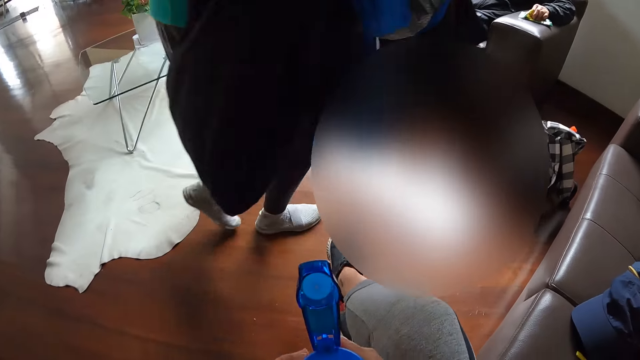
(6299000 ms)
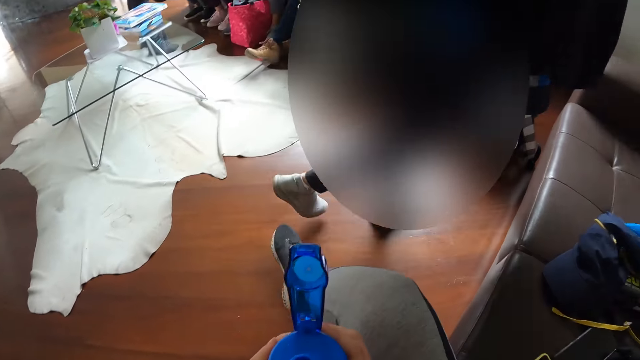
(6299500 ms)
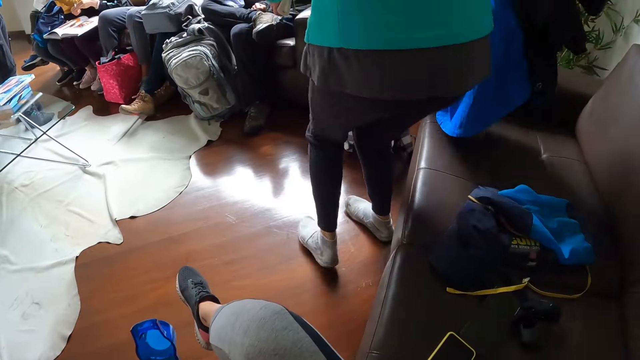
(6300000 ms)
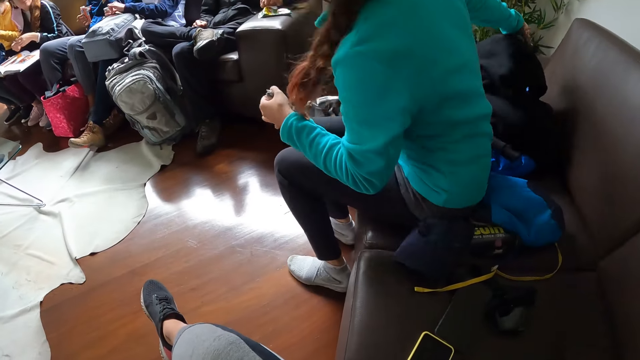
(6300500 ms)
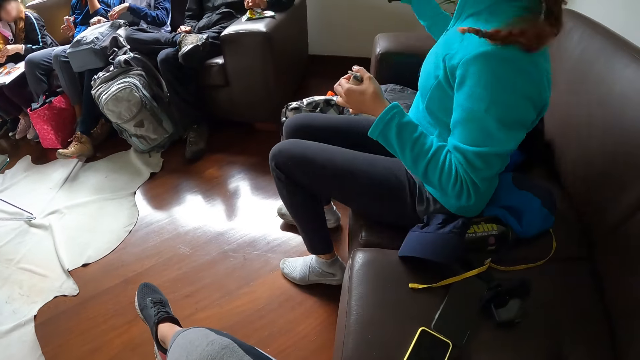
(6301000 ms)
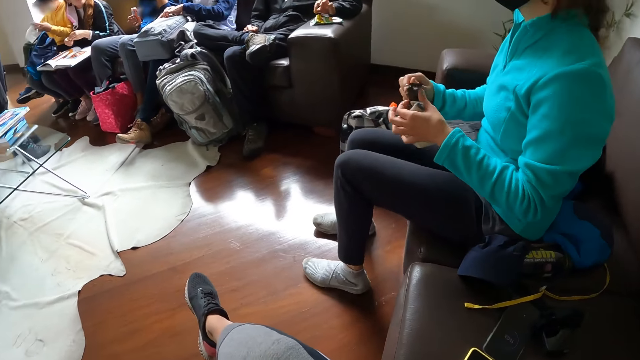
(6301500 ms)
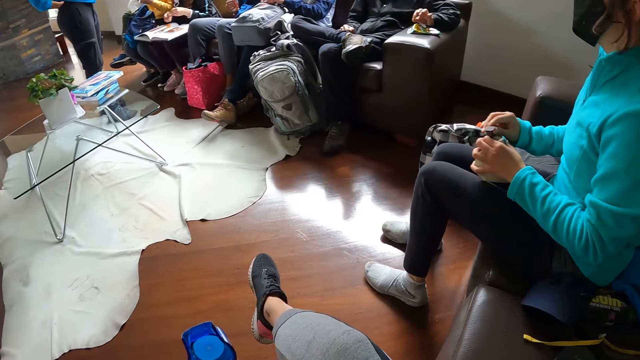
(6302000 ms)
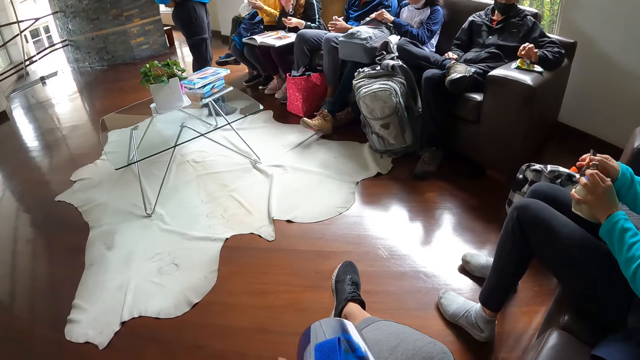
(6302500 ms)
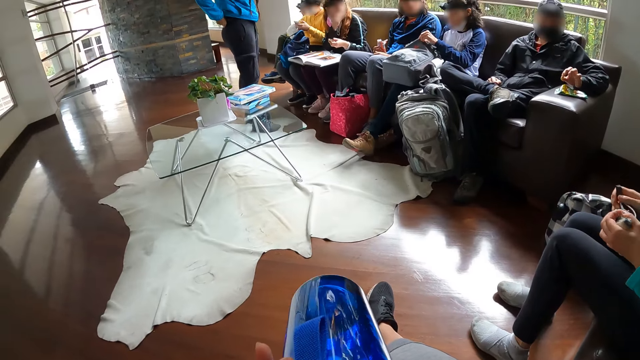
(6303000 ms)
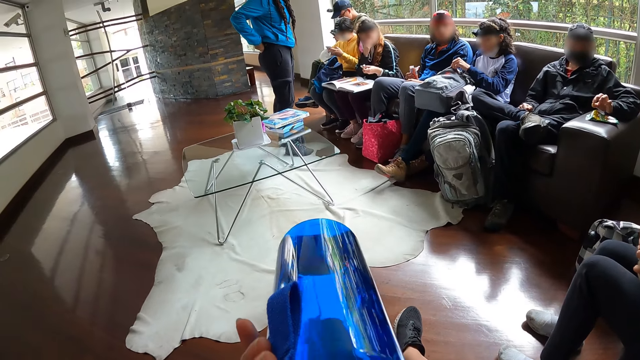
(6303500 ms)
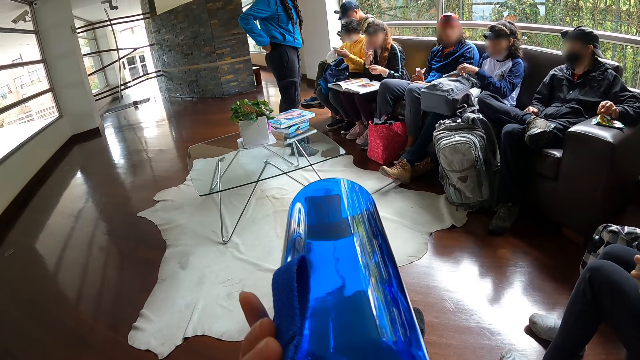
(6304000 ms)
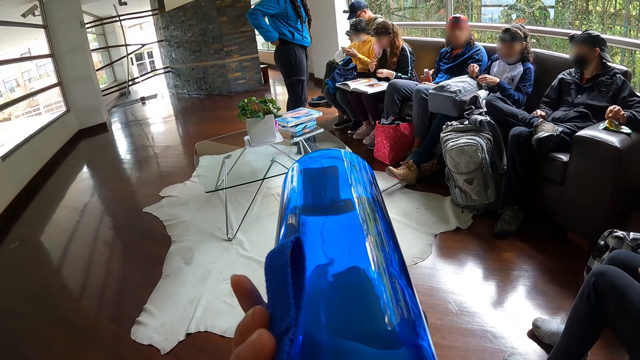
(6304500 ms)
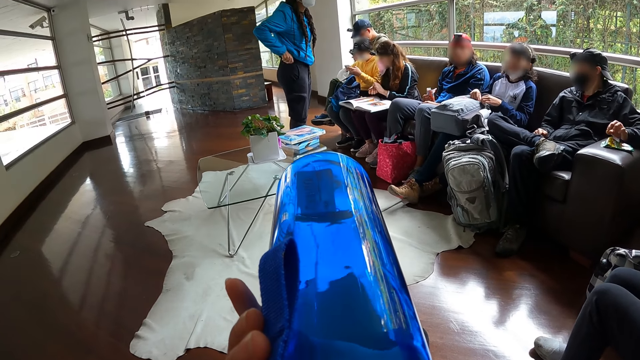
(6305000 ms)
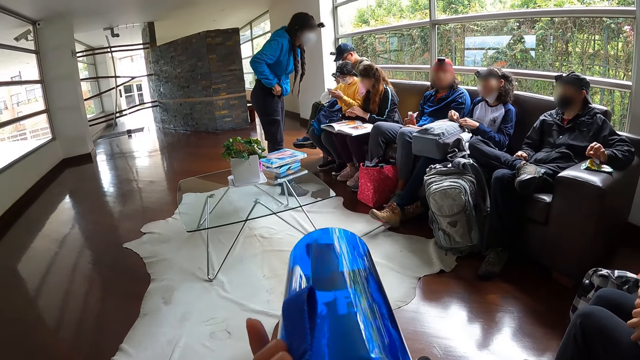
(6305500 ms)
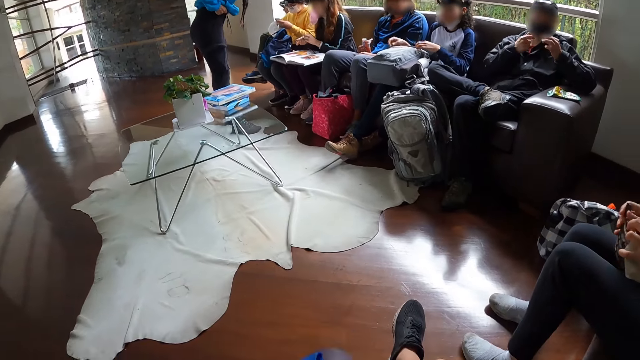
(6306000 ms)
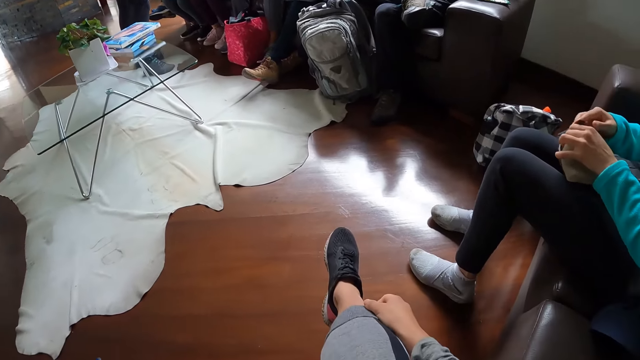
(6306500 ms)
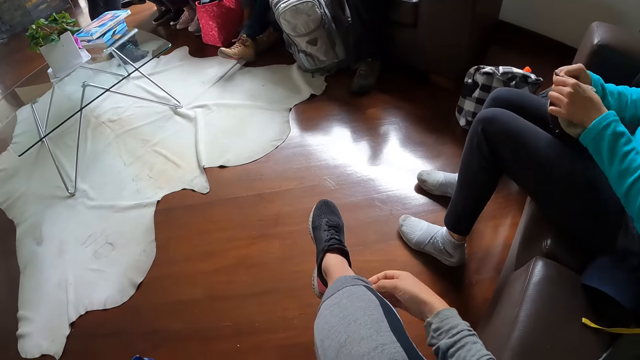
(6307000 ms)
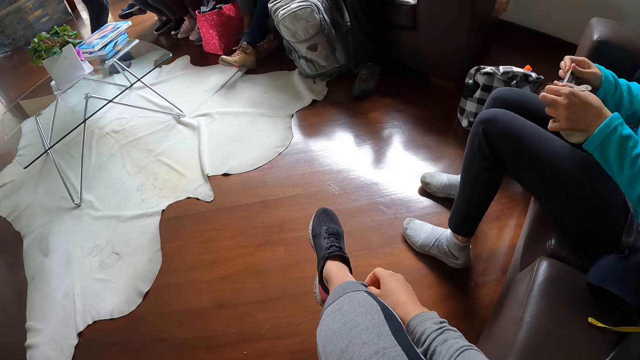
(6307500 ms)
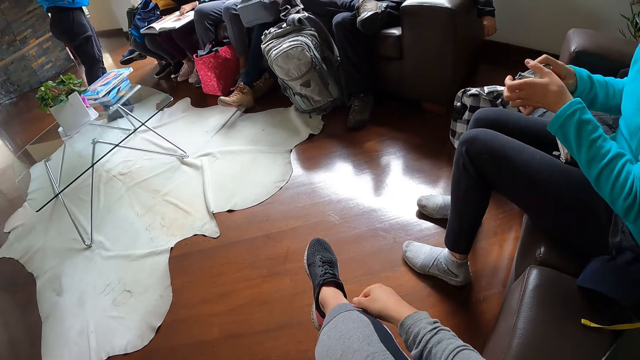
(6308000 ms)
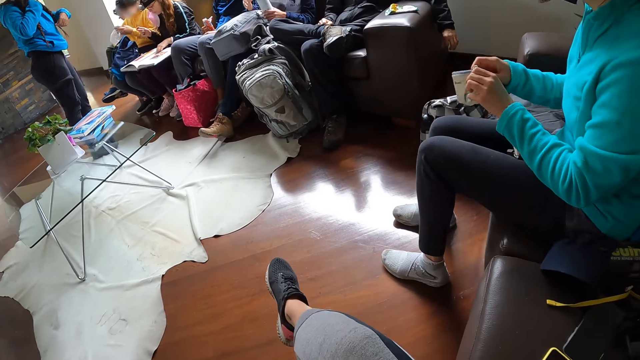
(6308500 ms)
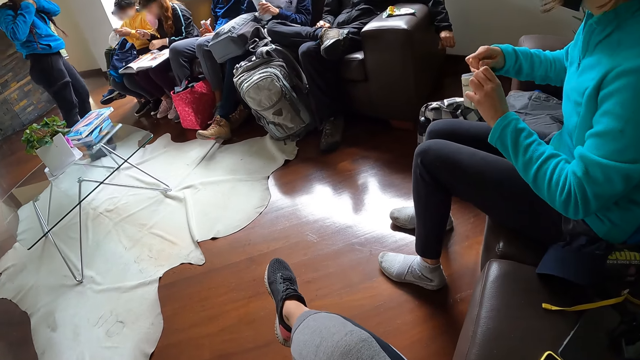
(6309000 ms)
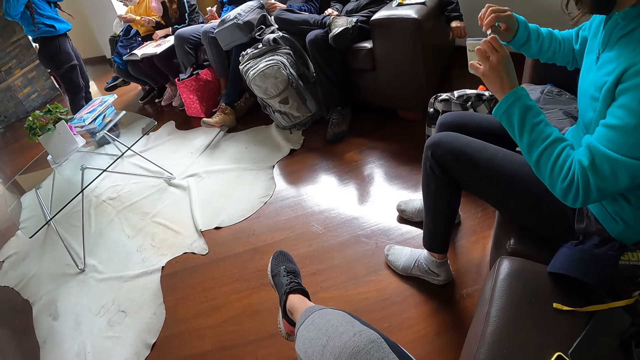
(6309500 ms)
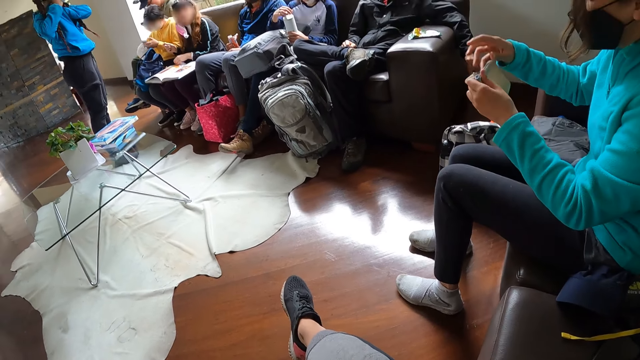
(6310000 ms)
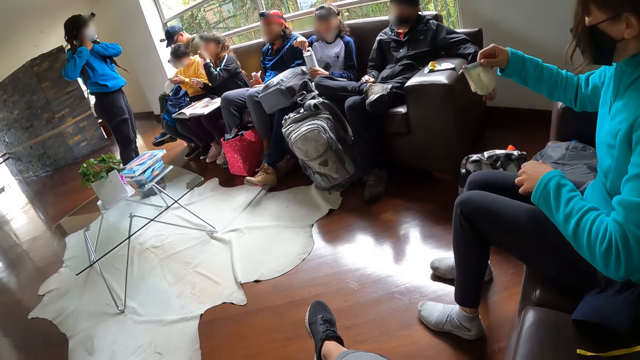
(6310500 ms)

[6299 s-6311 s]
A woman sits on the sofa beside the camera wearer. The woman adjusts a purse in her right hand. The camera wearer drinks from the water bottle in her left hand. The woman places the purse in her right hand on her thigh. The camera wearer touches the leggings. The woman zips the purse in her left hand with her right hand.

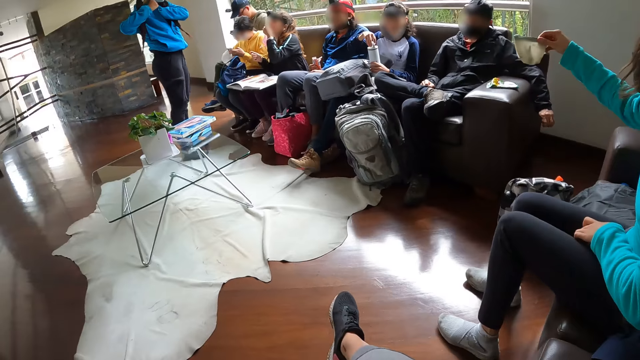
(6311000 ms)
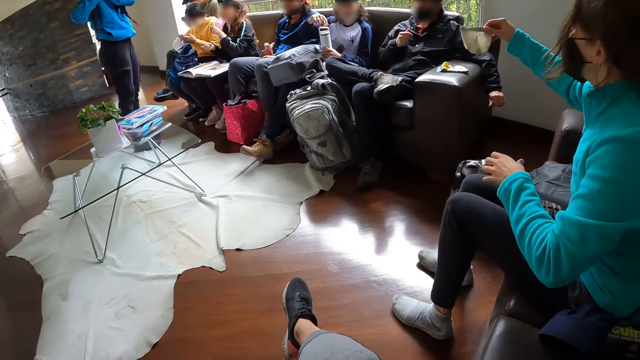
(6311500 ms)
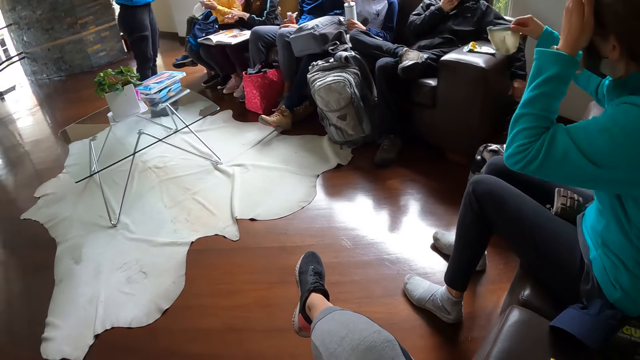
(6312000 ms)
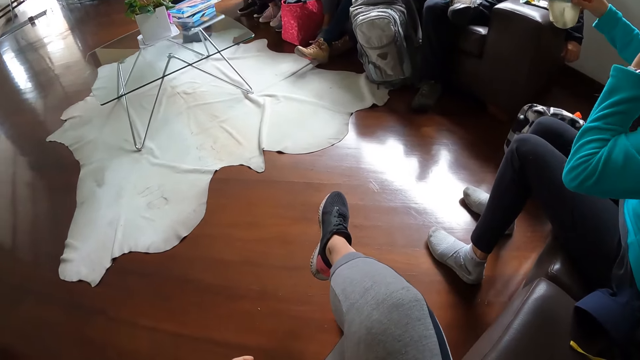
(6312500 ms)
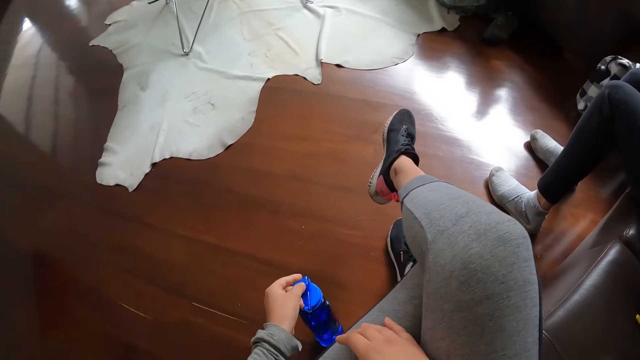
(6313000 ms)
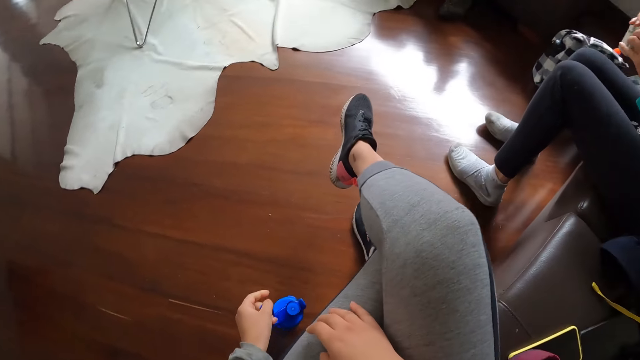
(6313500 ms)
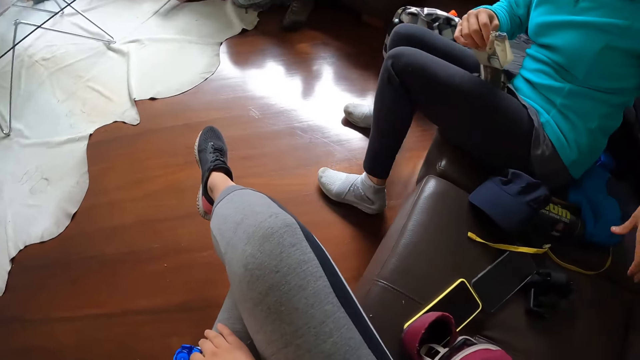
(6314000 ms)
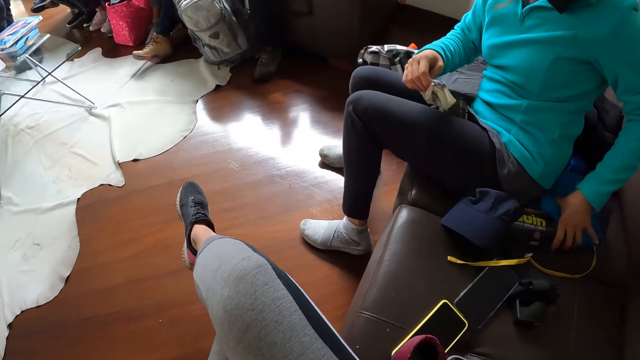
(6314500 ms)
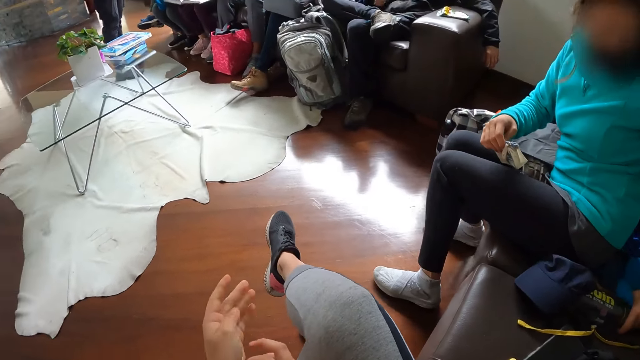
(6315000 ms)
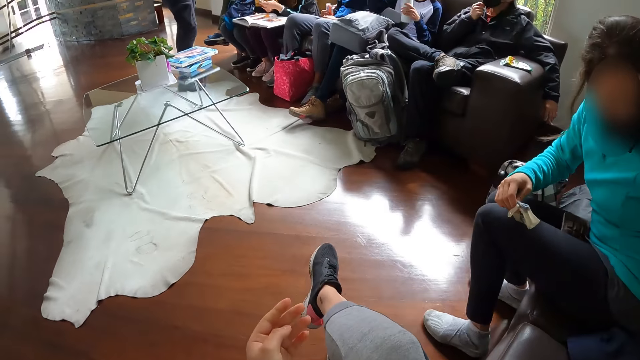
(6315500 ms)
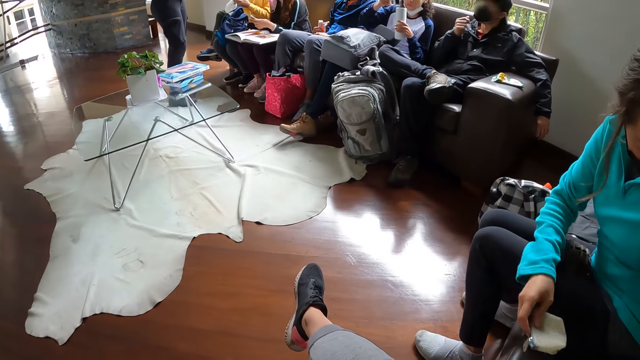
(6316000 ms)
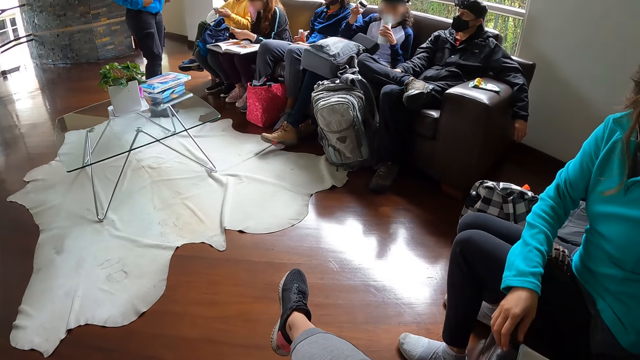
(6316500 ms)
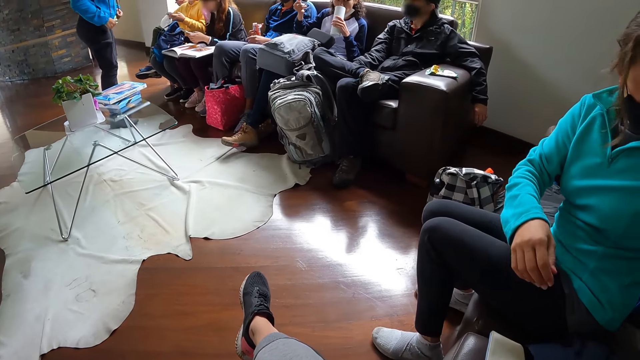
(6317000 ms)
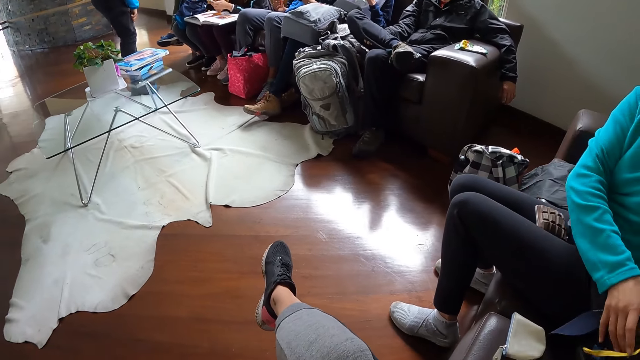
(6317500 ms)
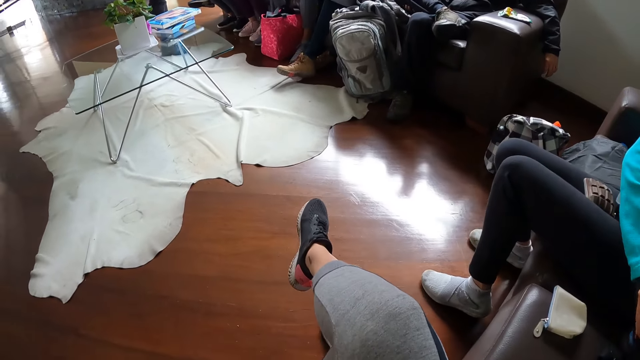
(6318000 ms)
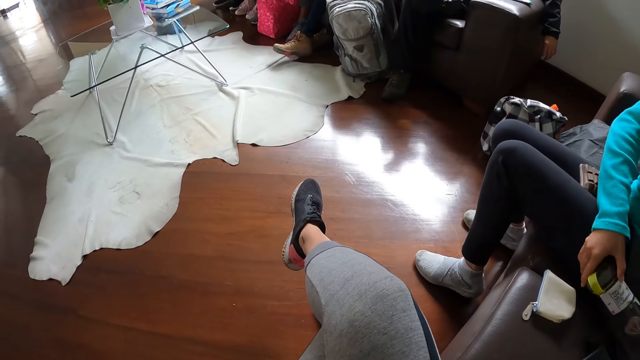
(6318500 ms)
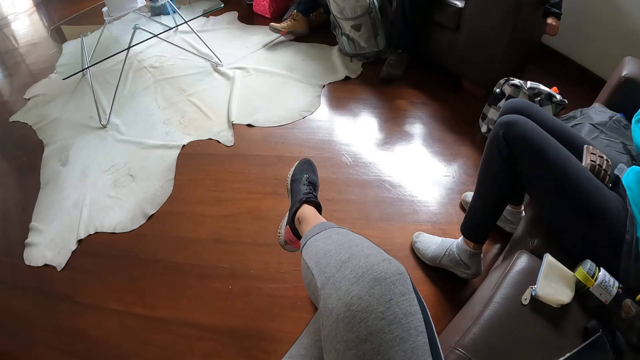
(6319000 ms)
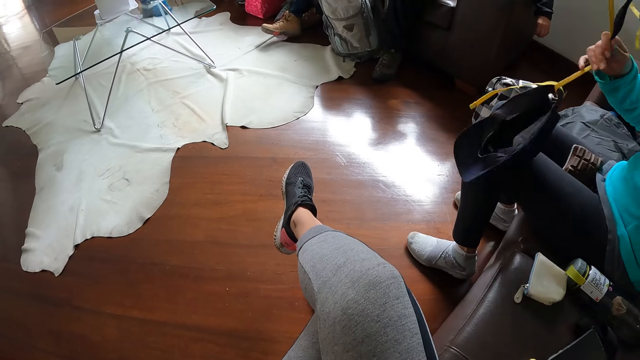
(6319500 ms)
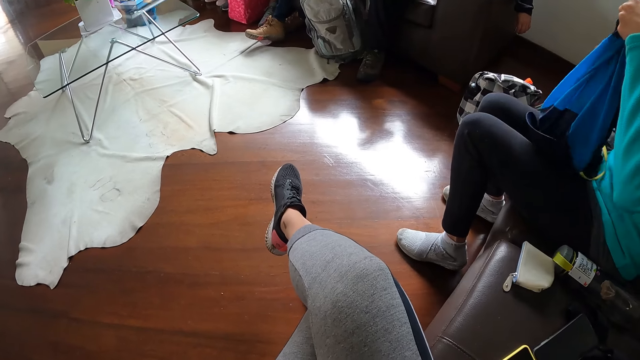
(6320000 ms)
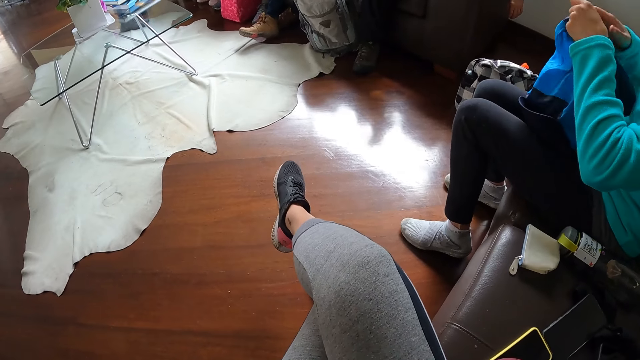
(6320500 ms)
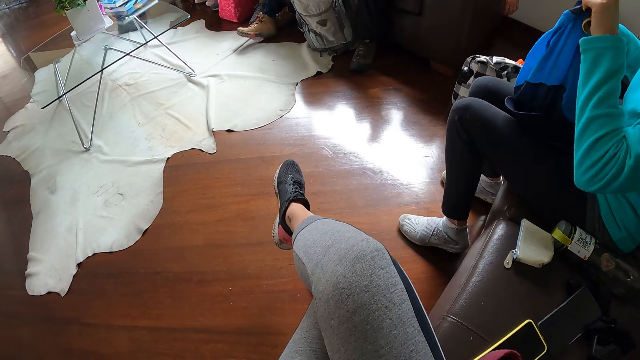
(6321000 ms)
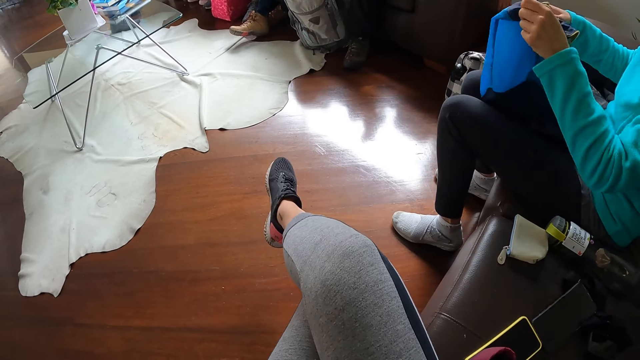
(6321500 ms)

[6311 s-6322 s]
The woman hands over the paper package. The woman adjusts her hair with her left hand. The camera wearer places the water bottle in her left hand on the floor. The woman places her hand on a bag on the sofa and holds the bag. The woman places the purse in her right hand on the sofa. The woman places a water bottle in her right hand on the sofa. The woman holds the bag strap in her left hand with her right hand. The woman places the bag in her left hand on her thigh. The camera wearer touches her face with her right hand.
